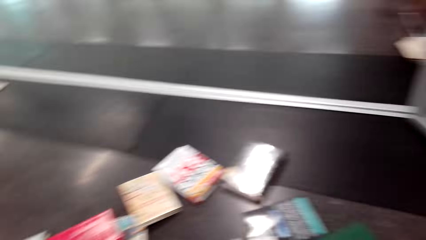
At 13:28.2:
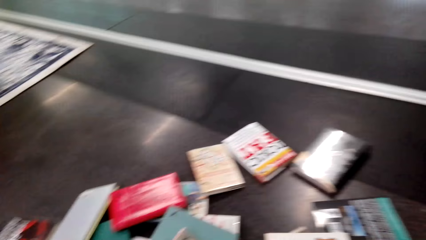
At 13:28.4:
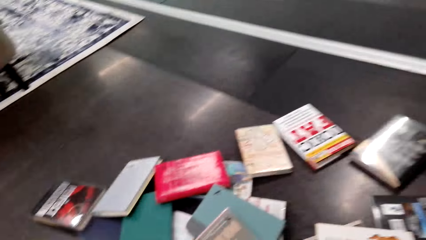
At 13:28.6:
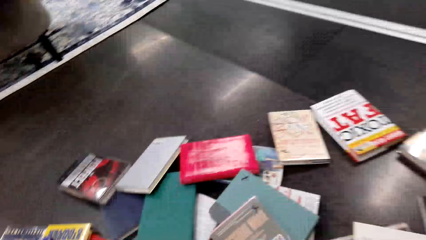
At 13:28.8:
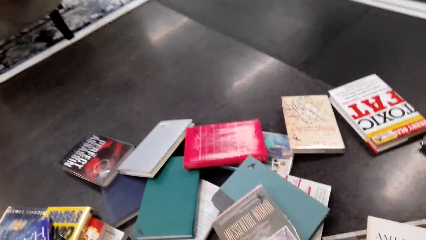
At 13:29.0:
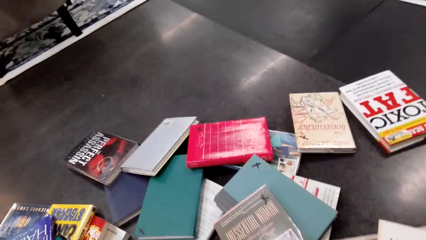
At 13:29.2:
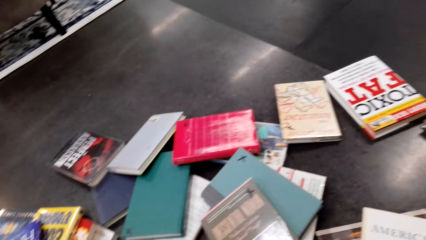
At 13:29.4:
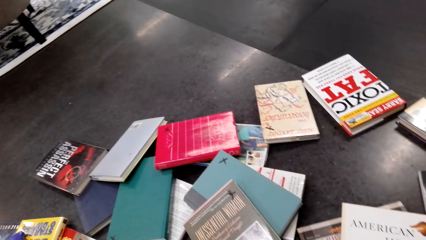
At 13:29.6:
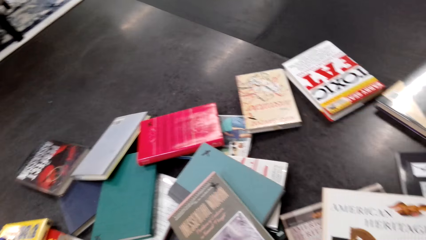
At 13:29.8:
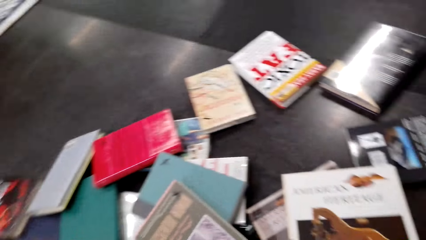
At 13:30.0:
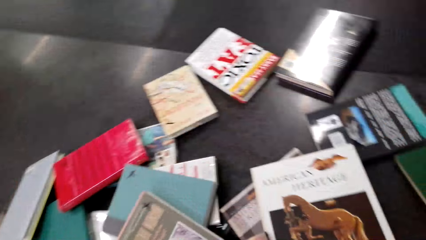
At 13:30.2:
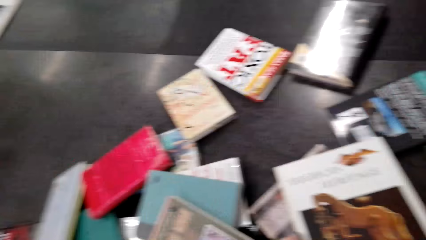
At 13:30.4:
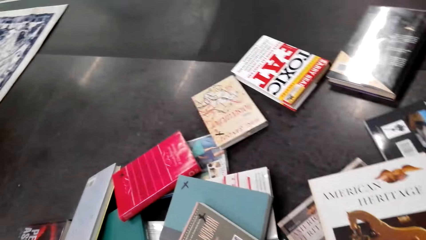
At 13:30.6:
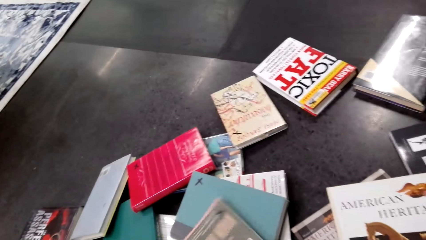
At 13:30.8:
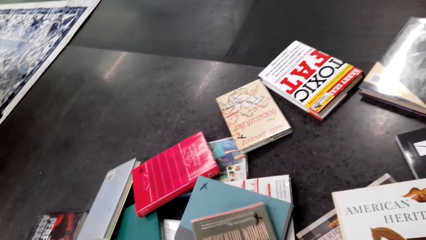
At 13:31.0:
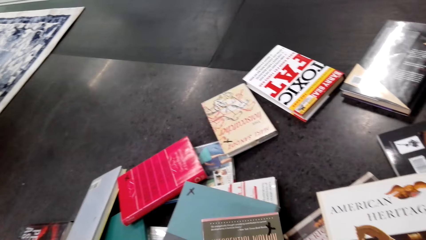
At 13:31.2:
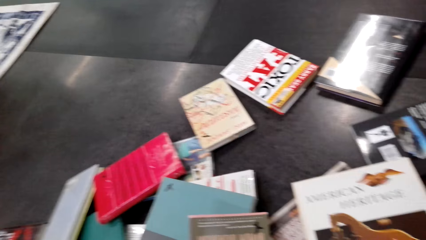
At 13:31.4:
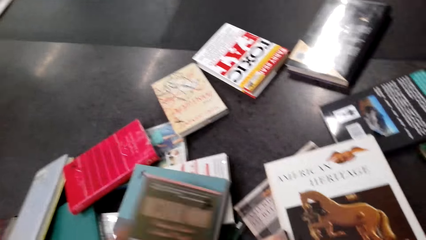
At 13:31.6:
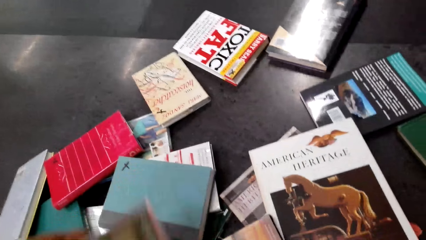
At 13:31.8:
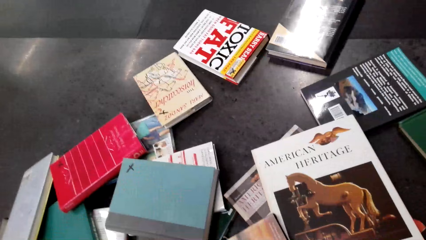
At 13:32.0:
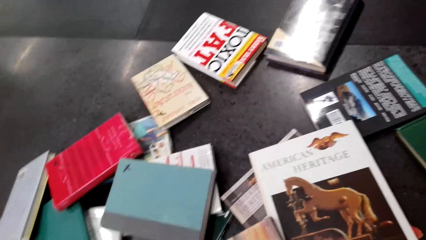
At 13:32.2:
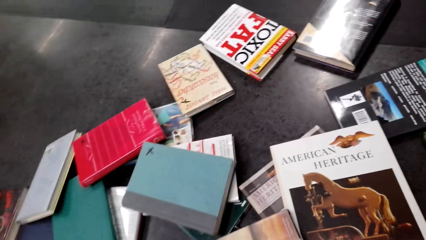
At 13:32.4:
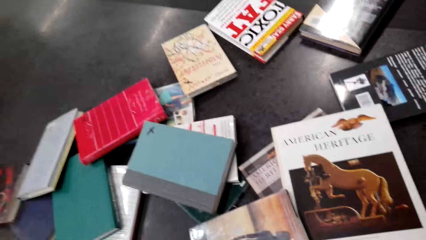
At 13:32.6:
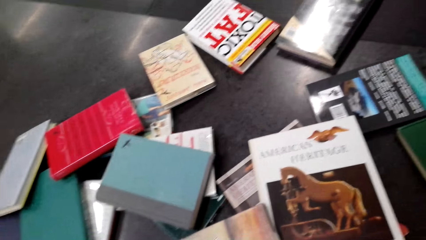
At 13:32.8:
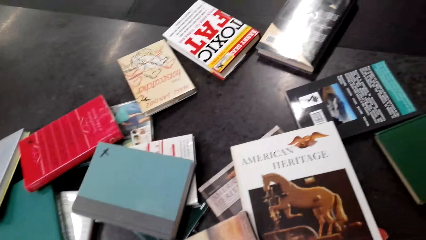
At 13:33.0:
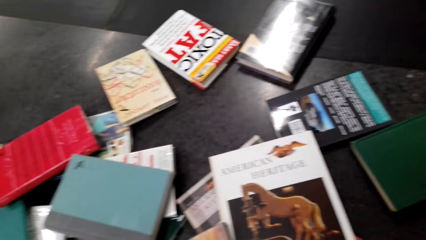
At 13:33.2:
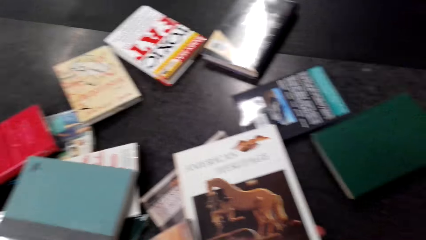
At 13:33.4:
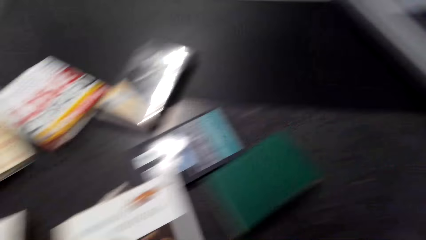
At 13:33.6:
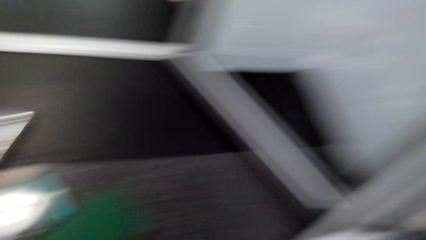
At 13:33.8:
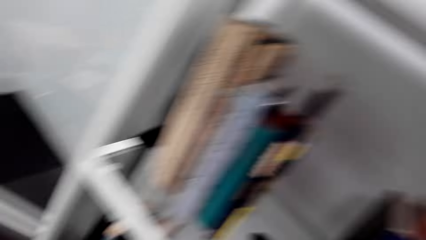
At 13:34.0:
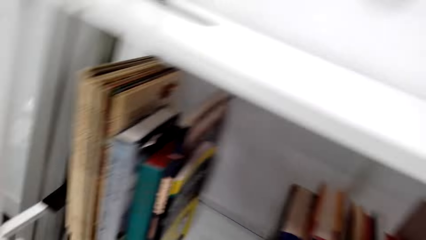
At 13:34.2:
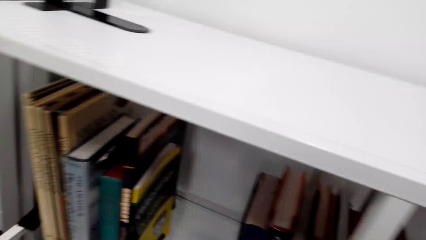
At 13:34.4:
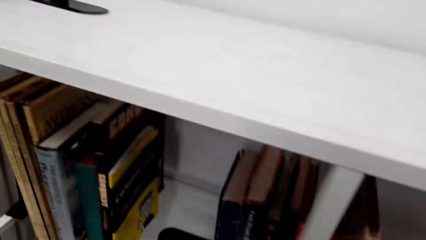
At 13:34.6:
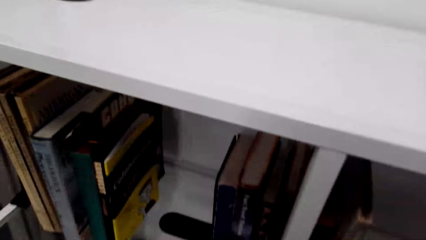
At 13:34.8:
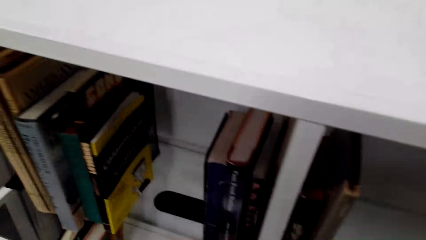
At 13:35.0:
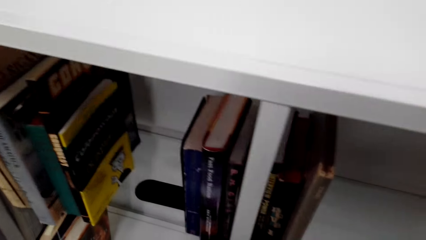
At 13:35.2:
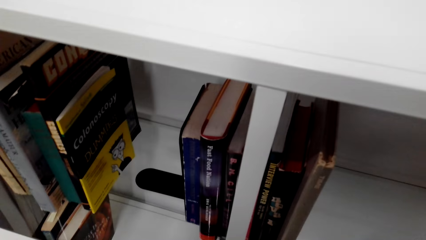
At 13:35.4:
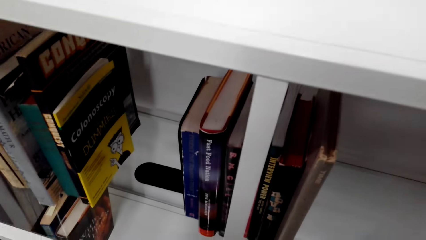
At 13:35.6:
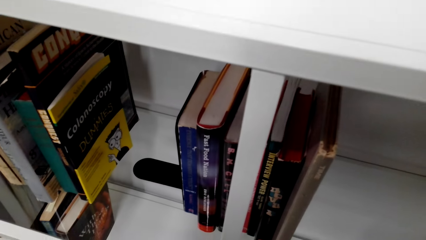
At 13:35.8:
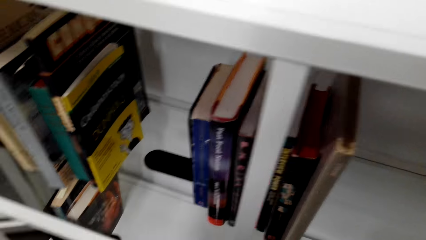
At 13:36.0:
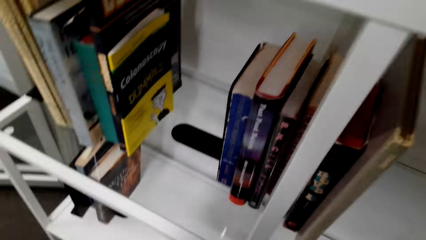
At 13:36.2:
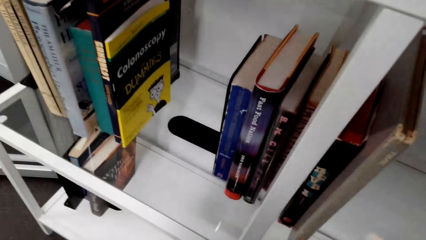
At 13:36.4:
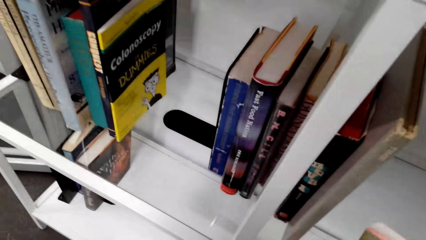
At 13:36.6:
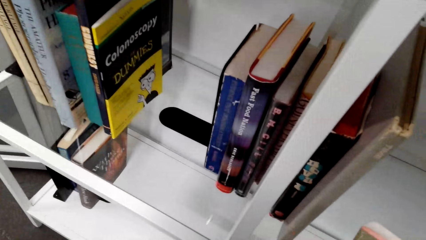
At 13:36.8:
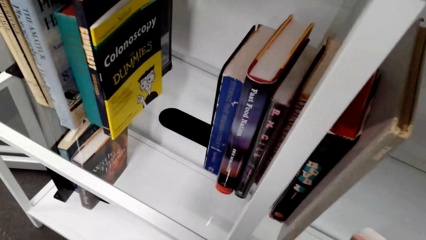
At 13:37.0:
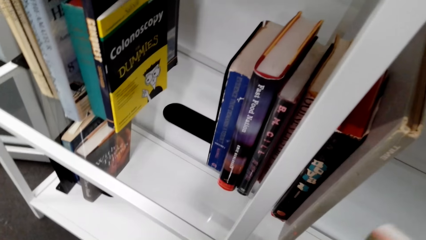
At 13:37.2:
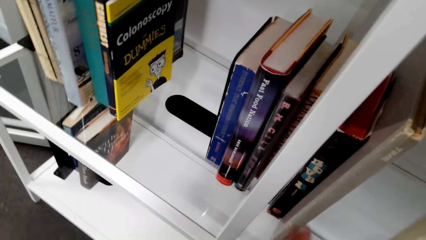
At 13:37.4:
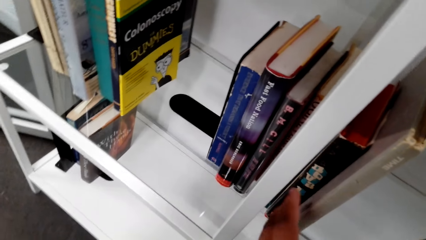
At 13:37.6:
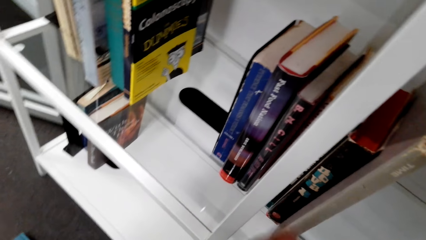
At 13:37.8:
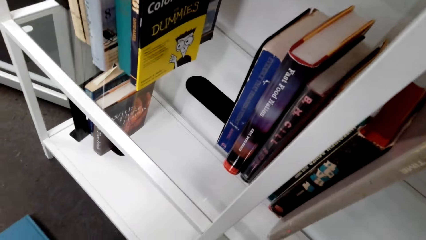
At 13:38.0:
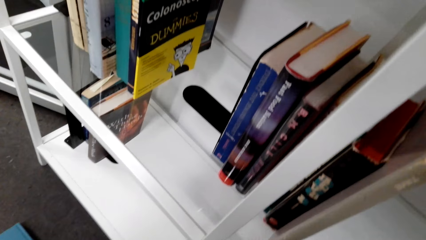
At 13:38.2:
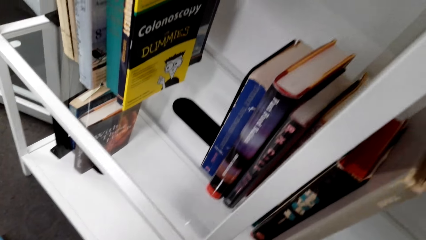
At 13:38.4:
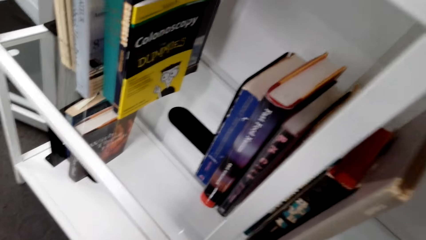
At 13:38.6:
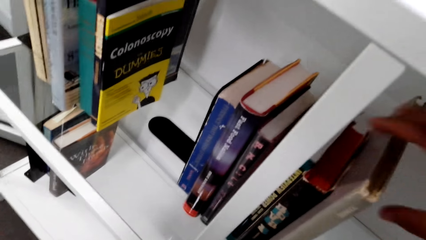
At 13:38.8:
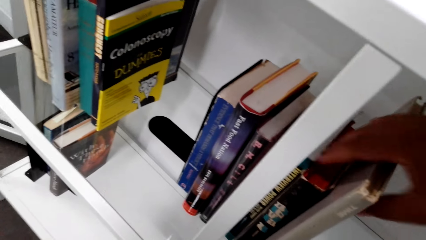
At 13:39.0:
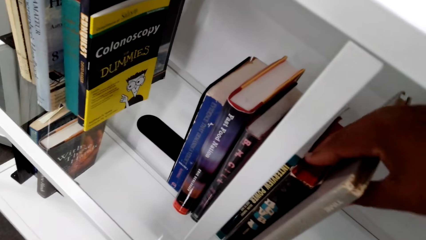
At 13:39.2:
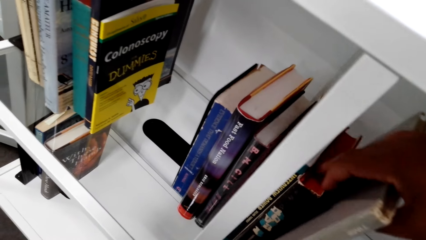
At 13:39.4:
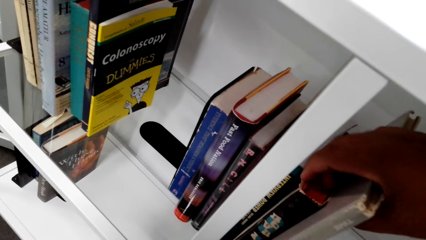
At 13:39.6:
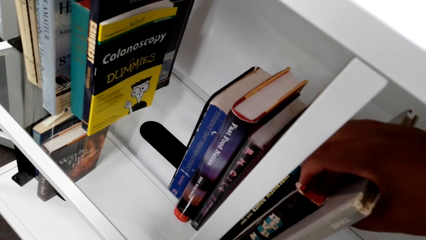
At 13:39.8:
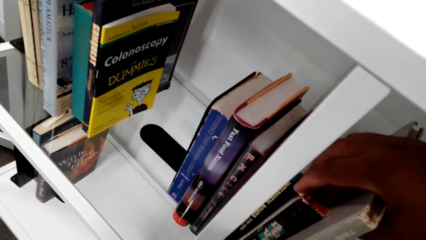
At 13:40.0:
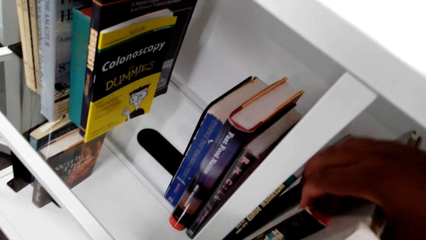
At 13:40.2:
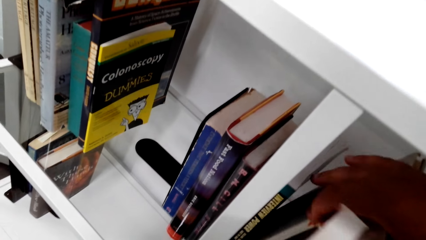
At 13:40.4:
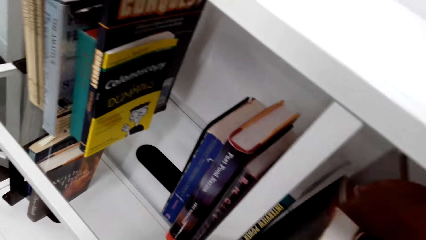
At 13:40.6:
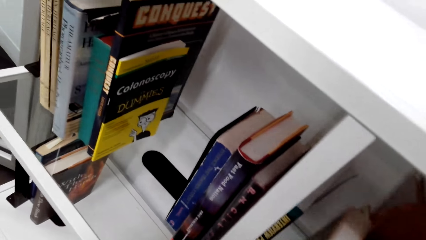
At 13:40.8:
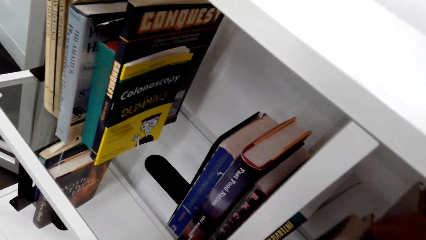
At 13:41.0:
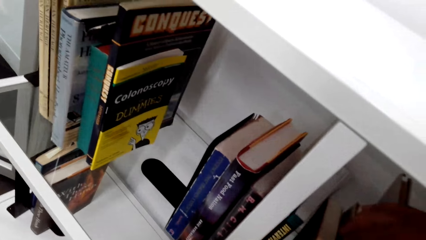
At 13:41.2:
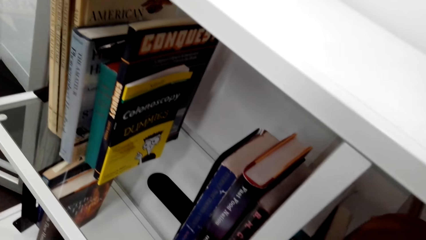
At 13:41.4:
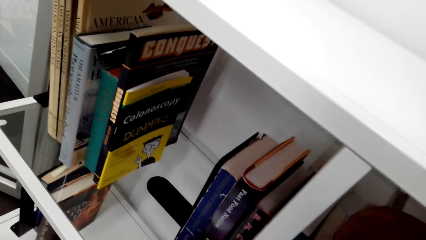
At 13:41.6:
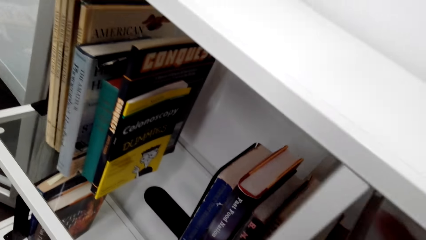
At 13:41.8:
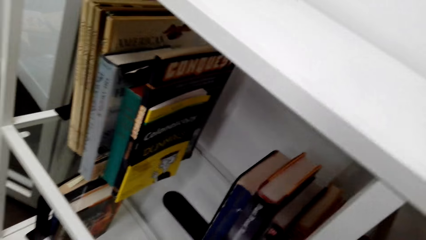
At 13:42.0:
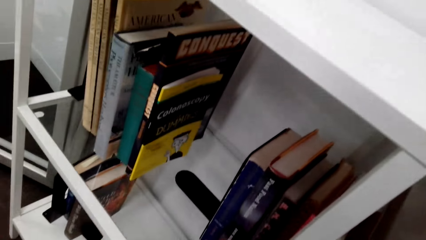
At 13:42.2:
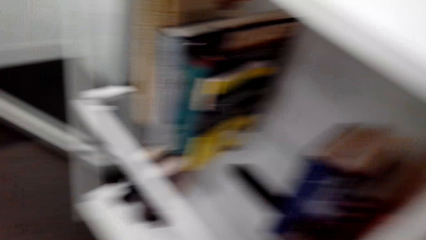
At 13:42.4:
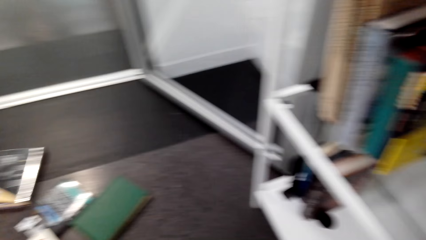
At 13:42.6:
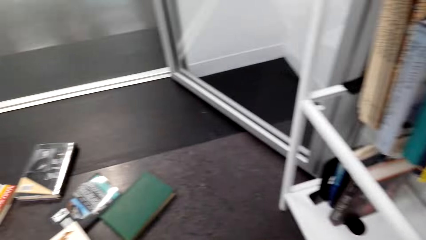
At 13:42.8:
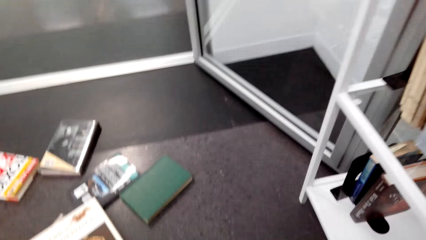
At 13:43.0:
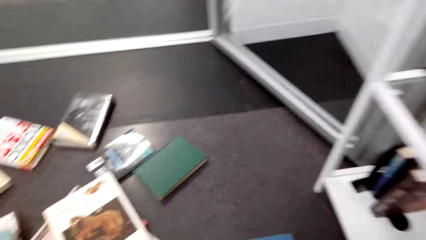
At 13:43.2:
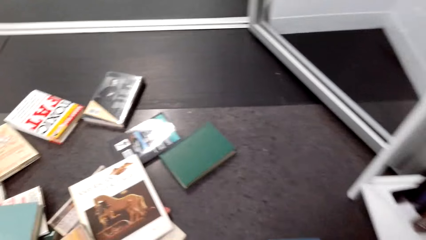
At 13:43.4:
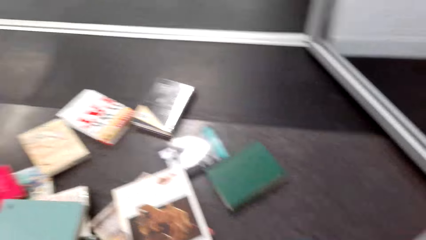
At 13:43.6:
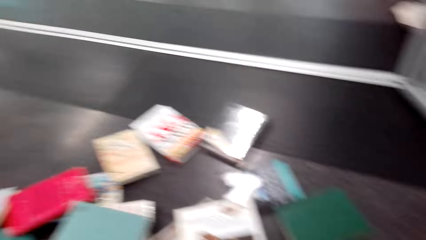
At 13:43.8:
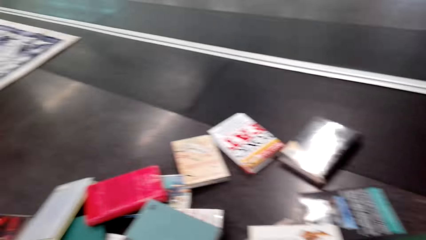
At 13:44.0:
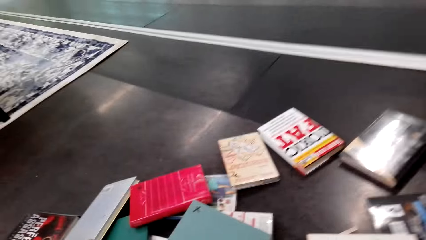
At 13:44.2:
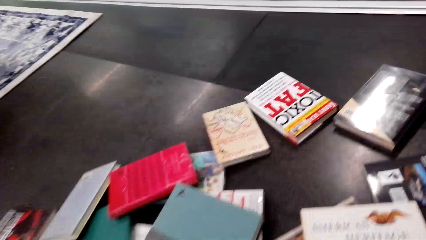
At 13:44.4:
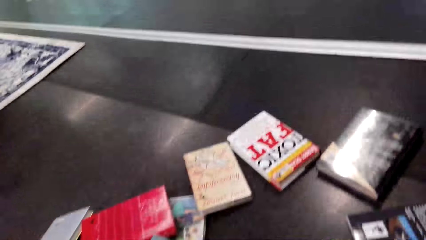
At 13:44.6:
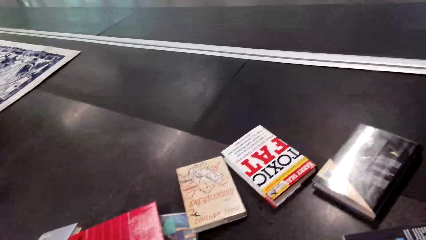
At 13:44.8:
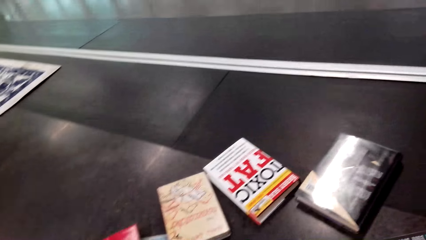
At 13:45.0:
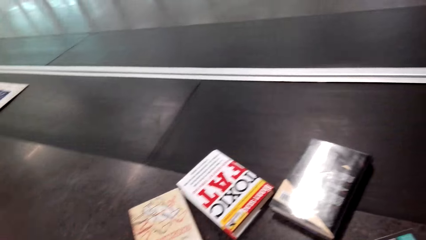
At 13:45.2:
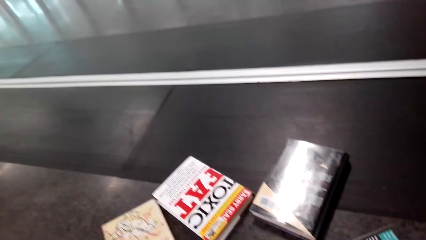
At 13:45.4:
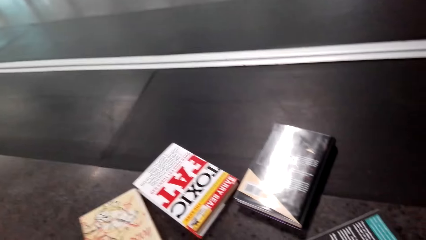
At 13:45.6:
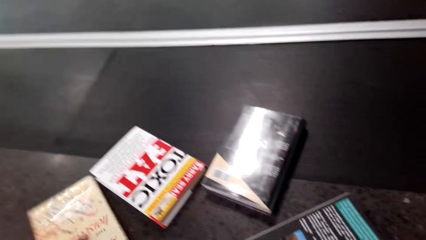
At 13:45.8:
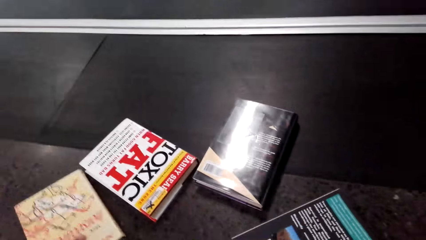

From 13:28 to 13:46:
The camera wearer picks a book from the floor. They look around. They move books in the bookshelf. They hold the books on the shelf with the right hand. They put a book on the bookshelf. They look around.
